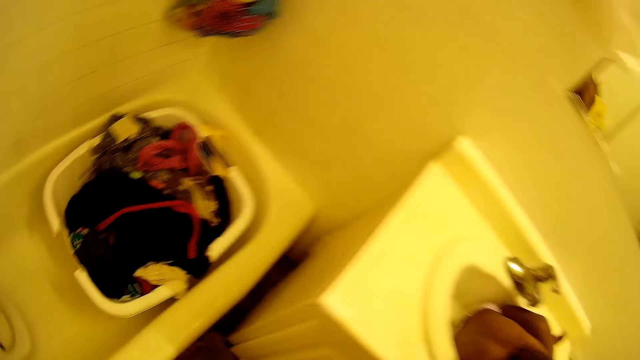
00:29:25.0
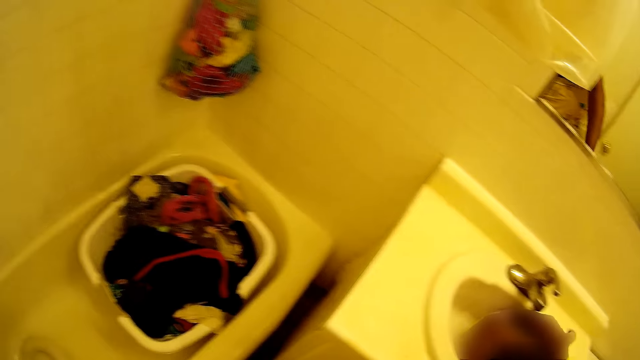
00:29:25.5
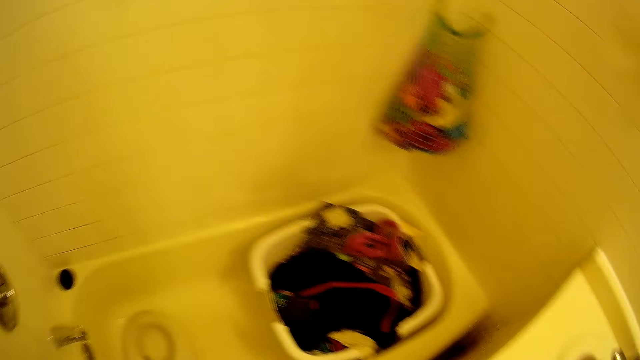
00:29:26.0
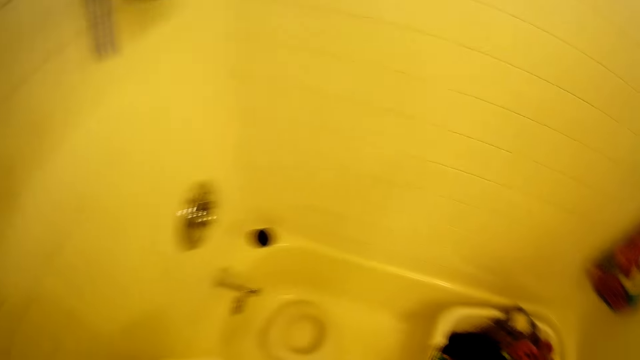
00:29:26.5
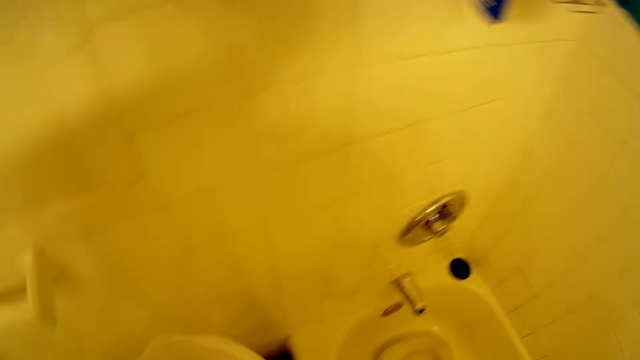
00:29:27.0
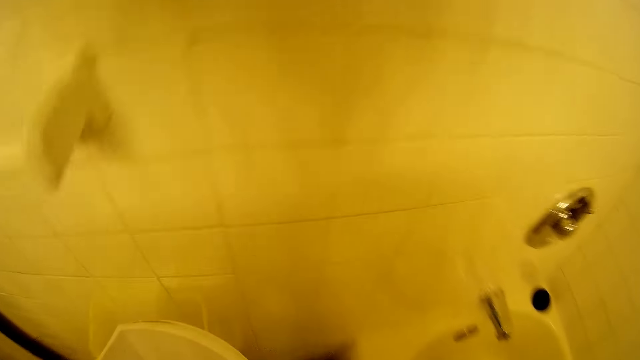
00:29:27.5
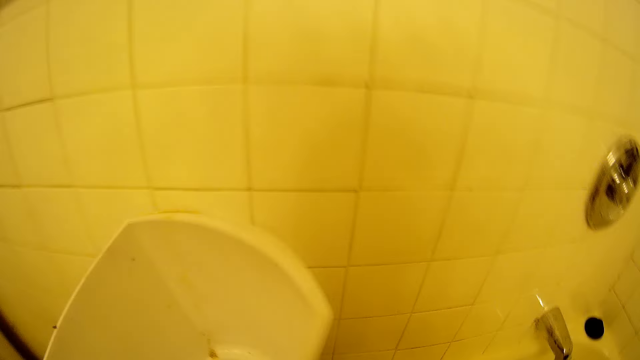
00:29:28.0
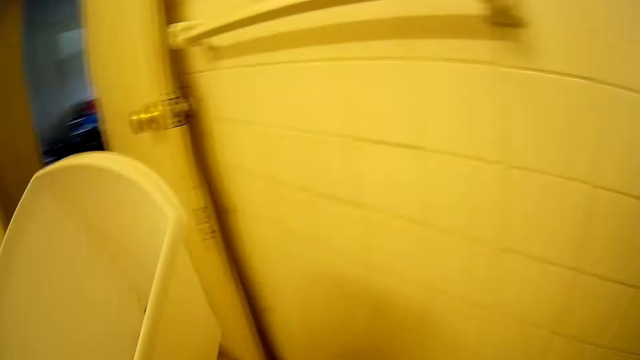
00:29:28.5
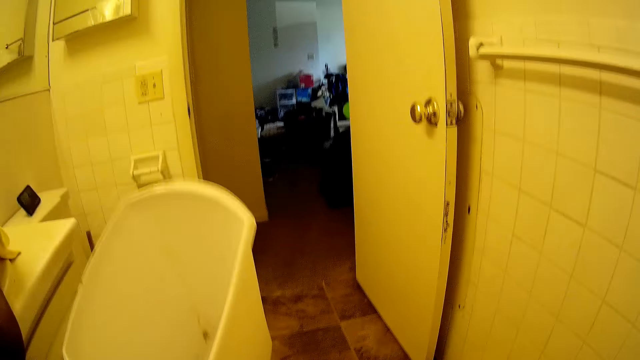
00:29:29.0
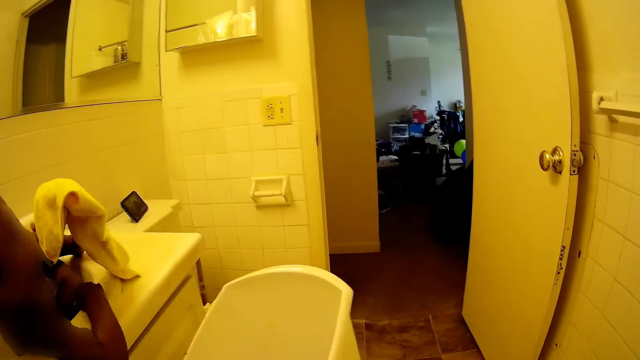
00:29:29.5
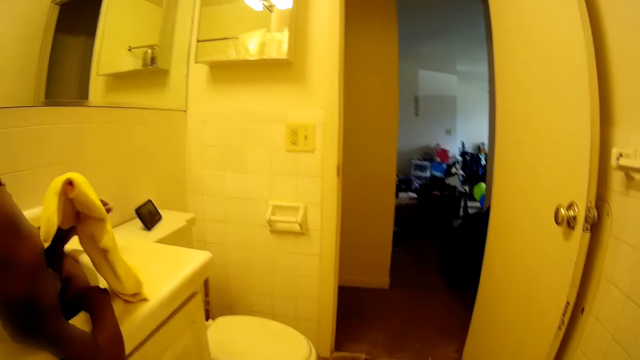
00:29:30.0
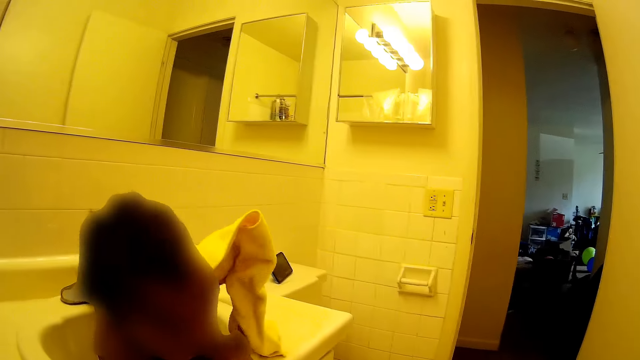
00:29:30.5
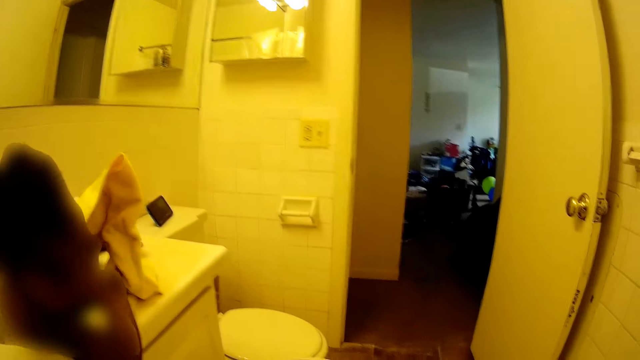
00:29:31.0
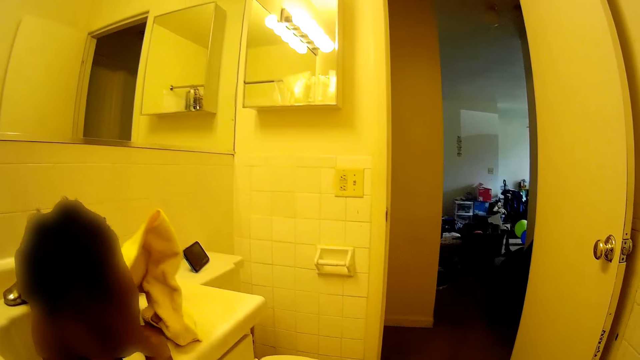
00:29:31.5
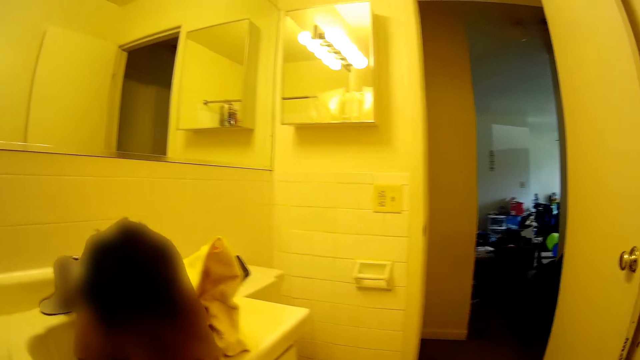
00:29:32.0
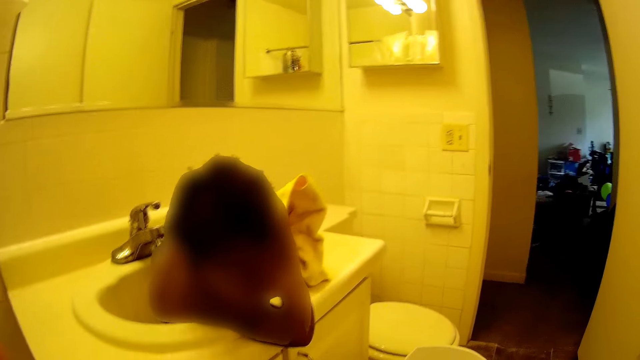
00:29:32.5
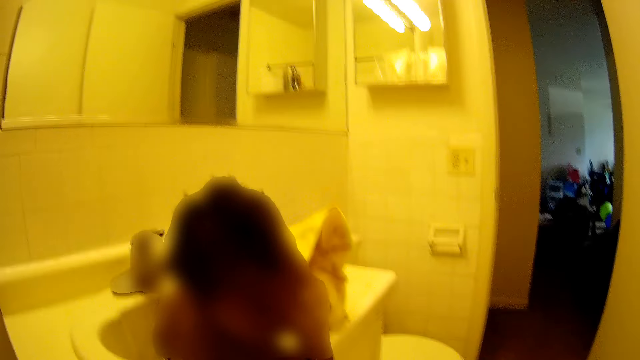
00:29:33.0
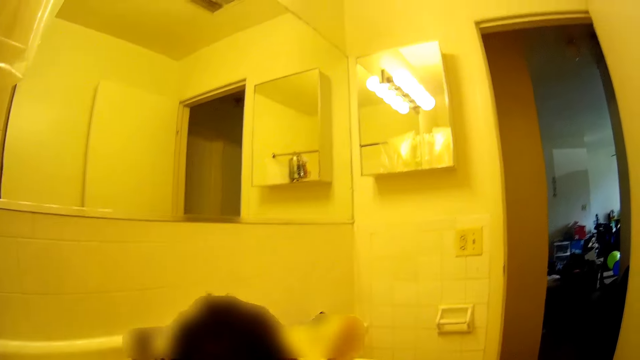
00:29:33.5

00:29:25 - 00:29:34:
The camera wearer carries the plastic with her left hand. She lifts the bin. She cleans the rest room wall with the towel in her right hand. The baby holds a towel in his left hand.

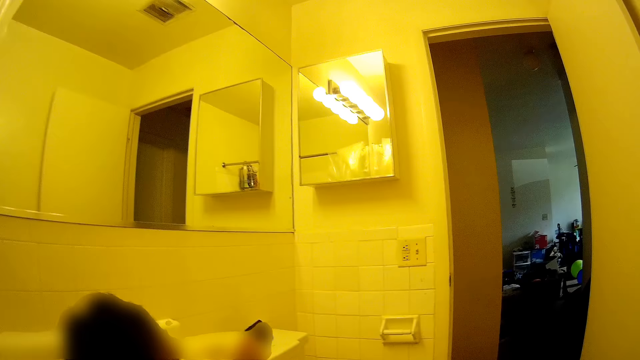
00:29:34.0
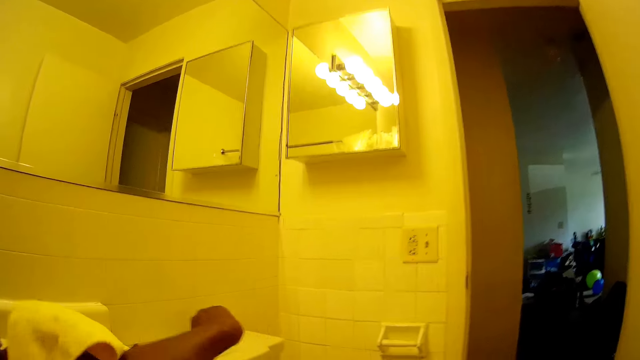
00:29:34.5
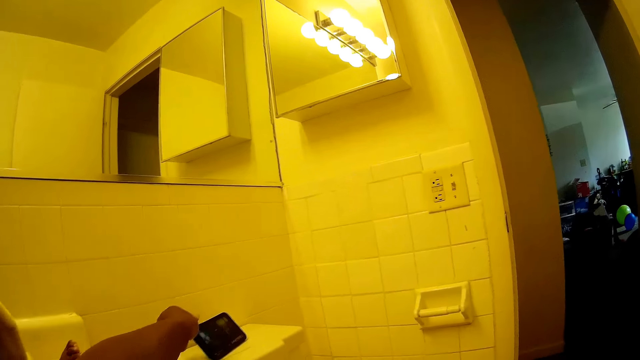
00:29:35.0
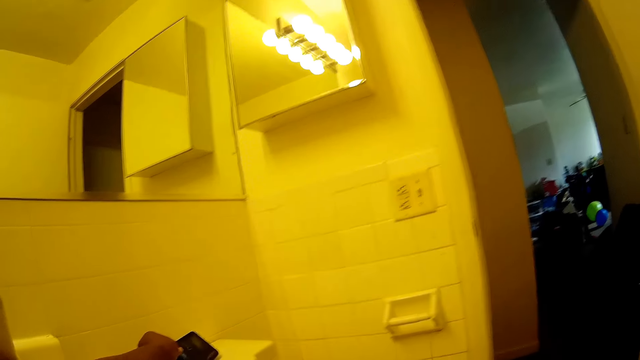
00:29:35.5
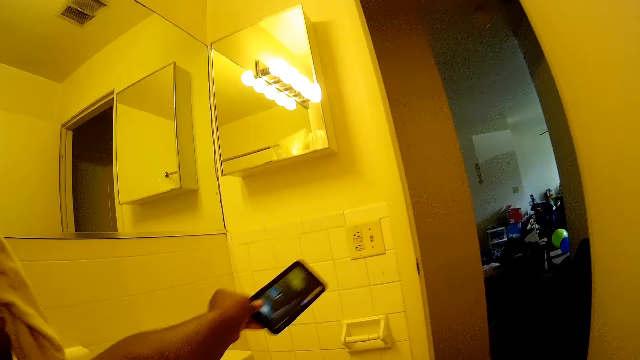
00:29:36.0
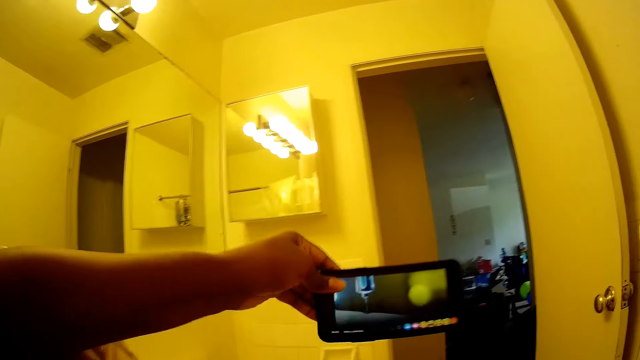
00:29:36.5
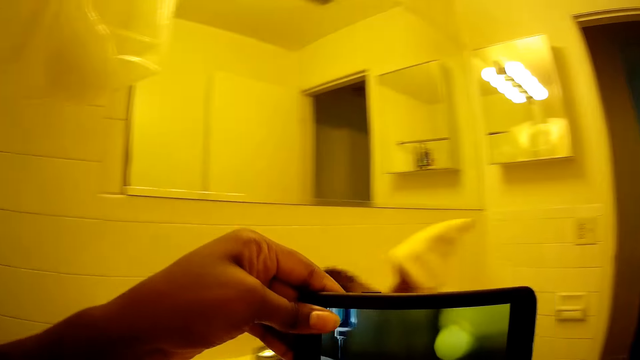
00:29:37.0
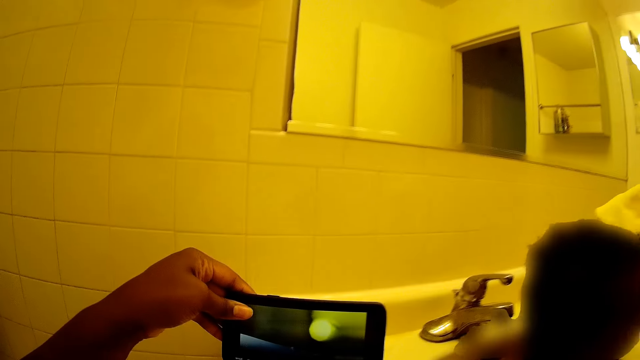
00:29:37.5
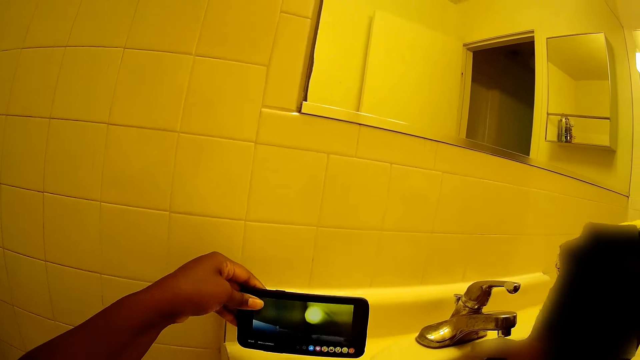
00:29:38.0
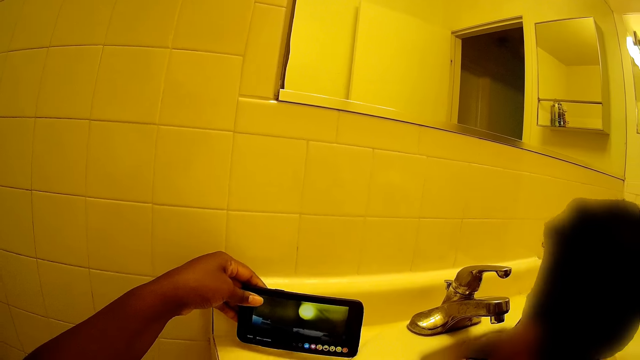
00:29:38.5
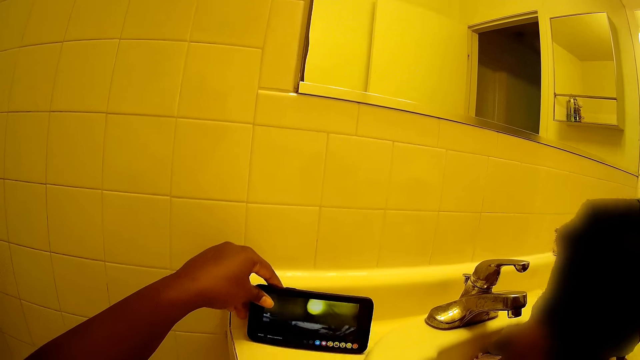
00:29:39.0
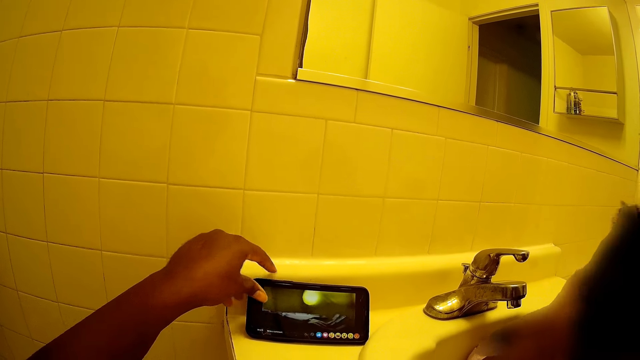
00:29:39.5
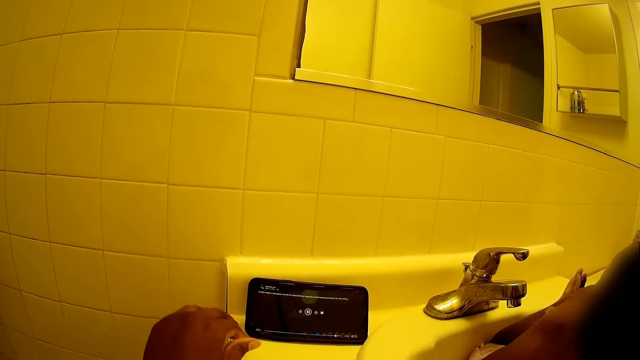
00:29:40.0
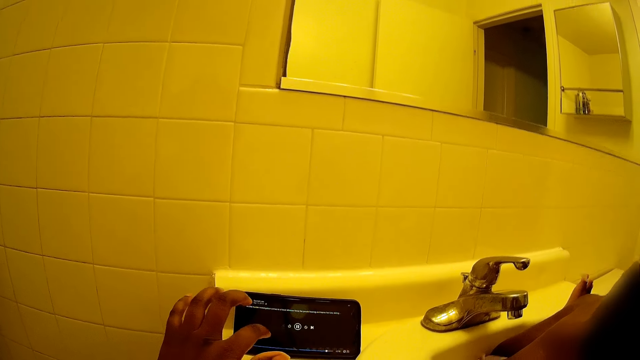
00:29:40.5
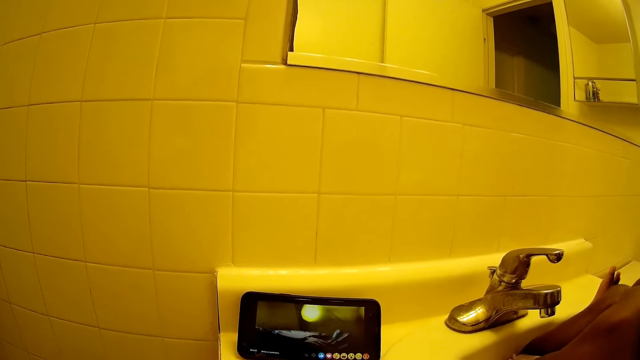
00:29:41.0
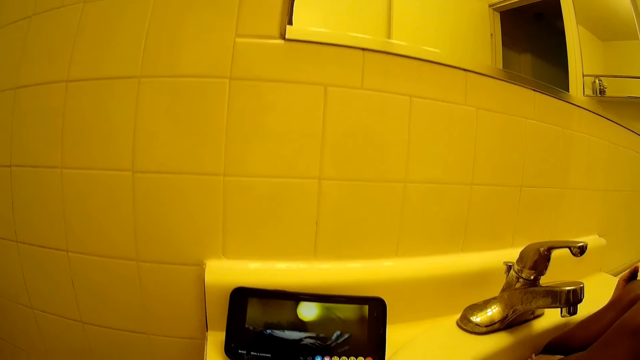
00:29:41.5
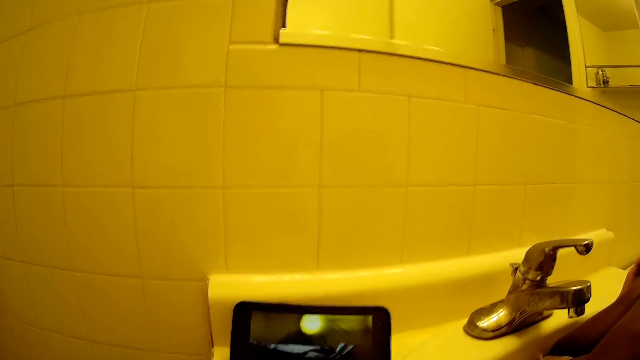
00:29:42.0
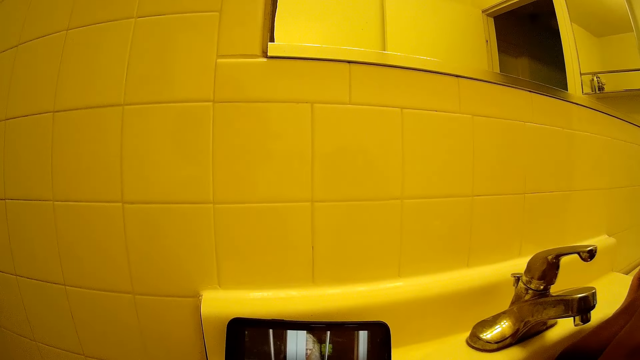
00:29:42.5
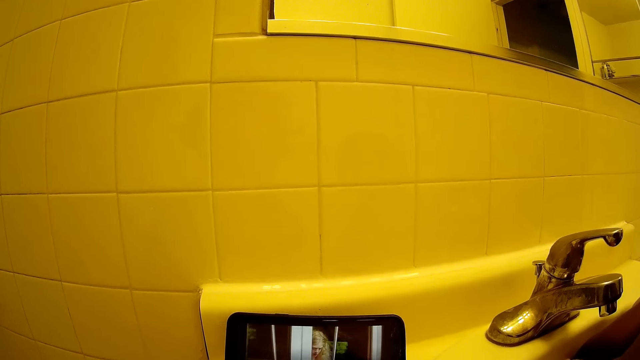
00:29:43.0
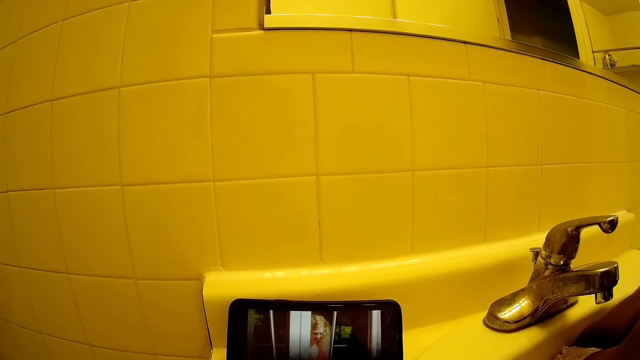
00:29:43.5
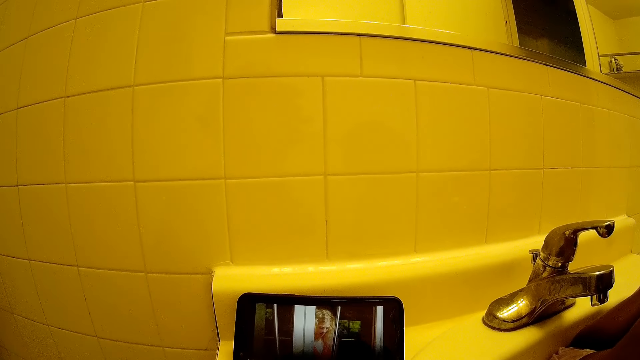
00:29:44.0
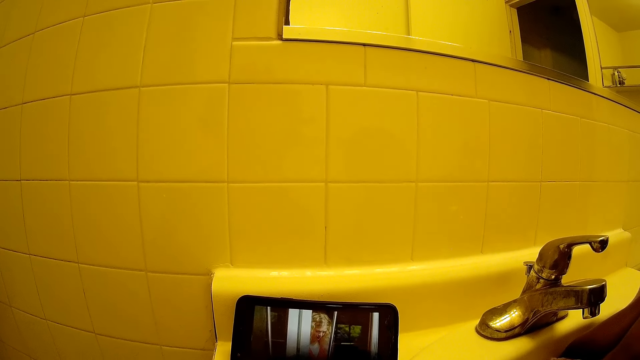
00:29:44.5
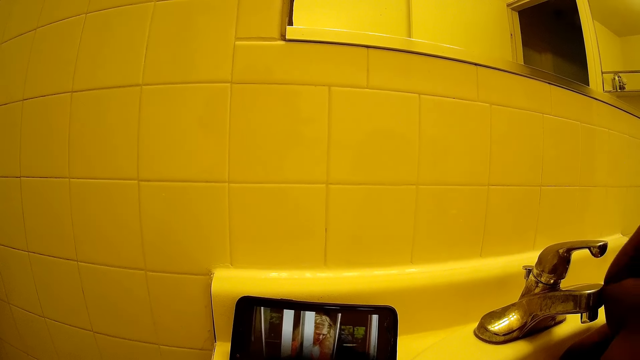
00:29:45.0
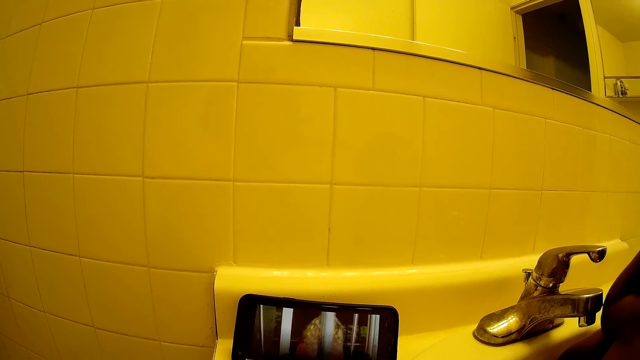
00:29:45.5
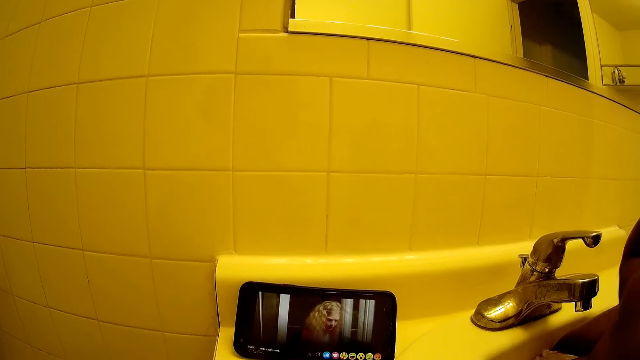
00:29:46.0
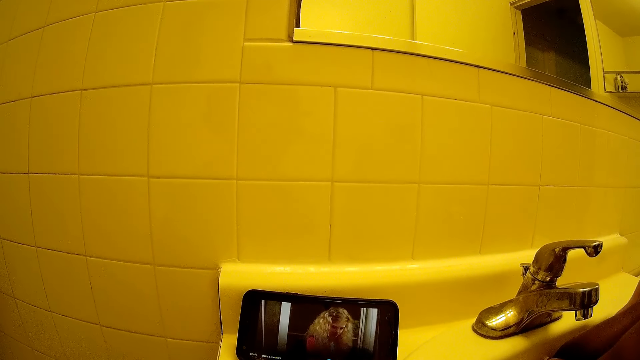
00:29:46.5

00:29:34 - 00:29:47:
The camera wearer picks up the phone on the water closet with her left hand. She places the phone by the basin with her left hand. She operates the phone by the basin with her left hand and wipes the wall.
